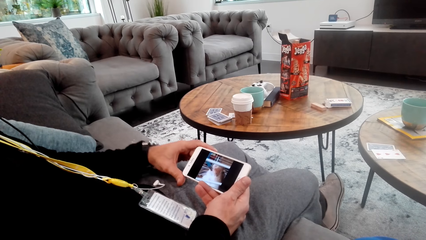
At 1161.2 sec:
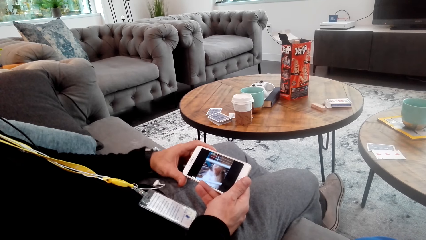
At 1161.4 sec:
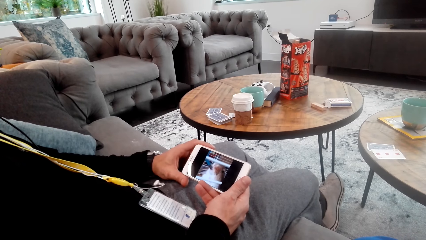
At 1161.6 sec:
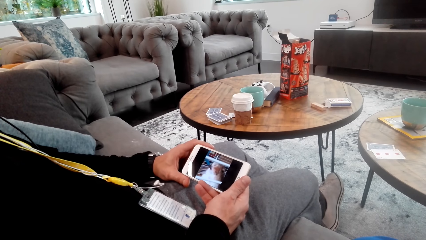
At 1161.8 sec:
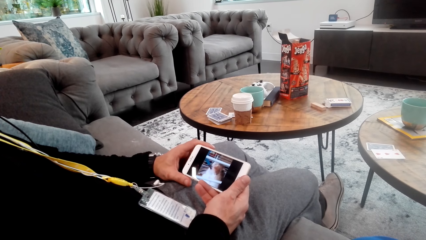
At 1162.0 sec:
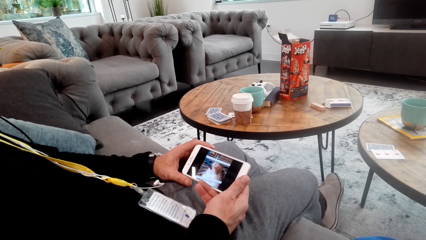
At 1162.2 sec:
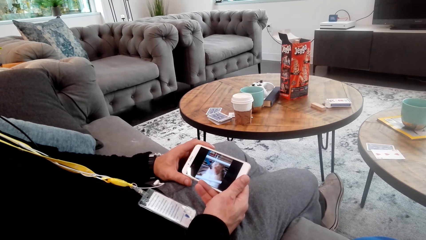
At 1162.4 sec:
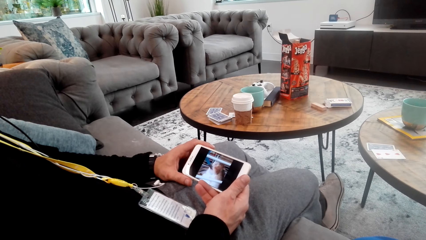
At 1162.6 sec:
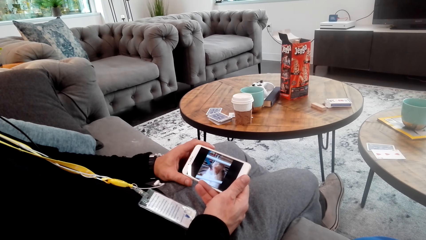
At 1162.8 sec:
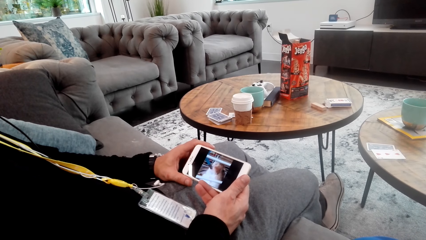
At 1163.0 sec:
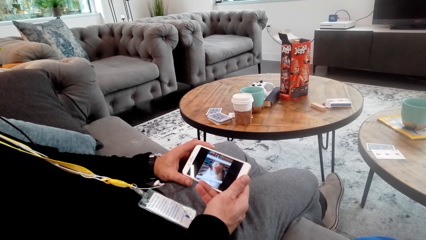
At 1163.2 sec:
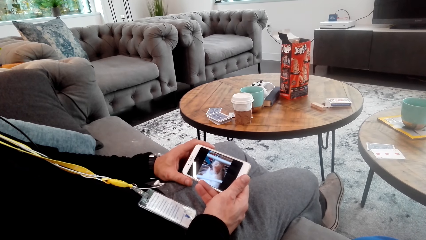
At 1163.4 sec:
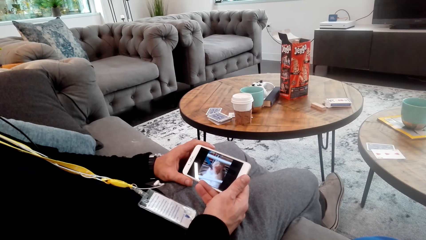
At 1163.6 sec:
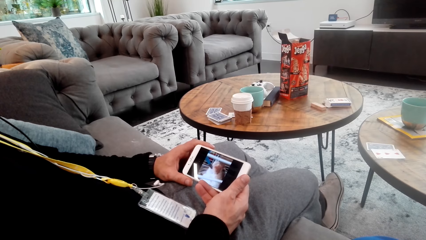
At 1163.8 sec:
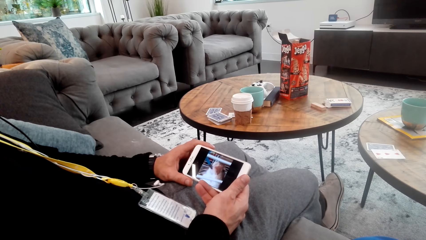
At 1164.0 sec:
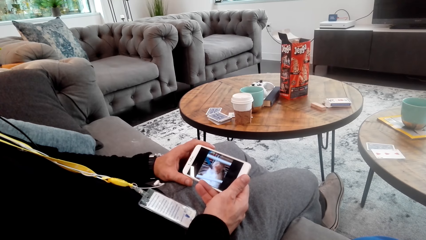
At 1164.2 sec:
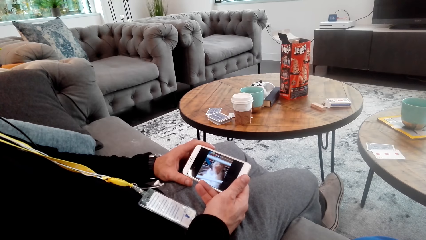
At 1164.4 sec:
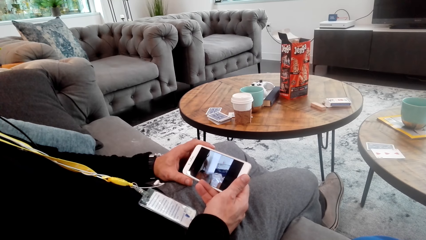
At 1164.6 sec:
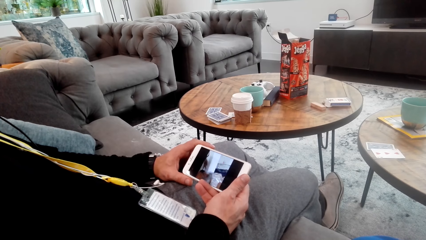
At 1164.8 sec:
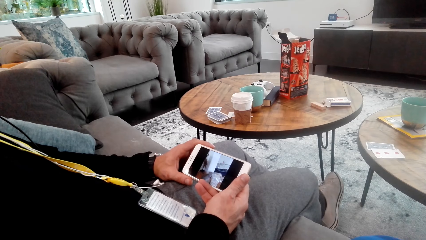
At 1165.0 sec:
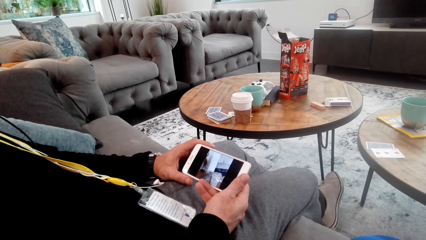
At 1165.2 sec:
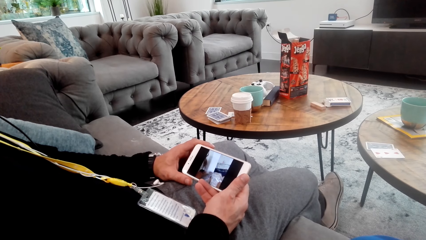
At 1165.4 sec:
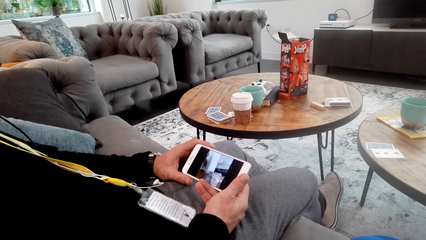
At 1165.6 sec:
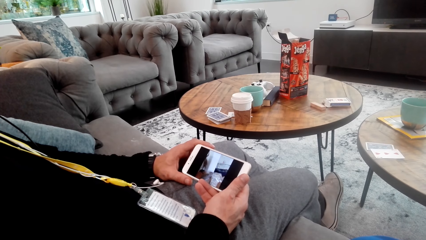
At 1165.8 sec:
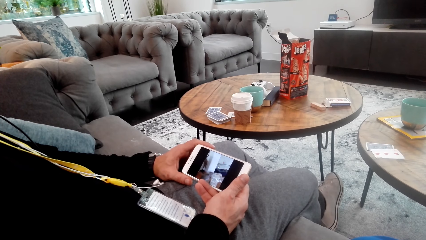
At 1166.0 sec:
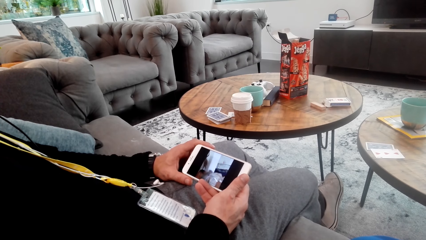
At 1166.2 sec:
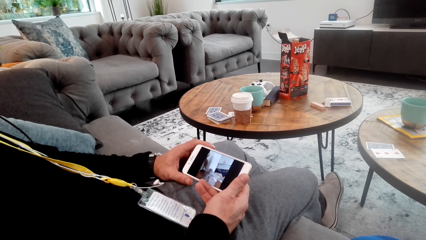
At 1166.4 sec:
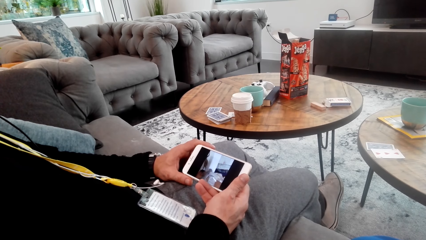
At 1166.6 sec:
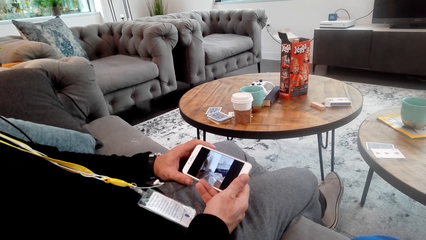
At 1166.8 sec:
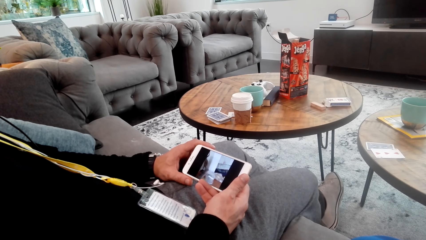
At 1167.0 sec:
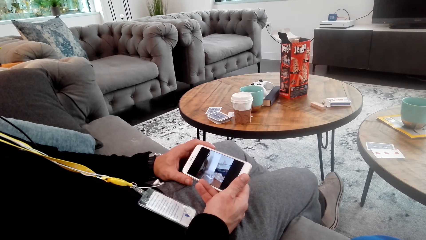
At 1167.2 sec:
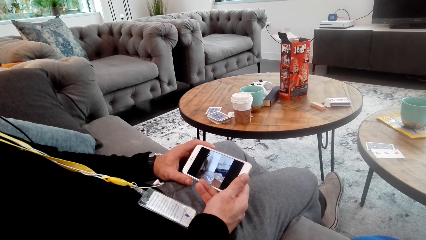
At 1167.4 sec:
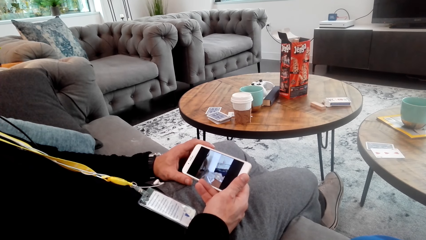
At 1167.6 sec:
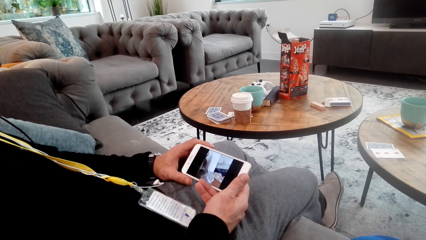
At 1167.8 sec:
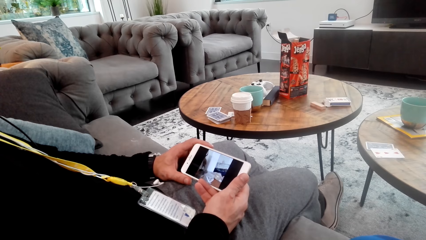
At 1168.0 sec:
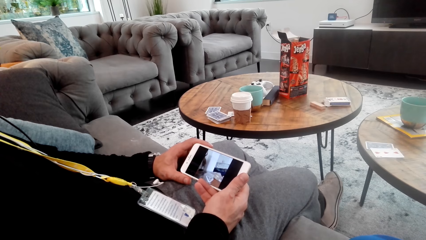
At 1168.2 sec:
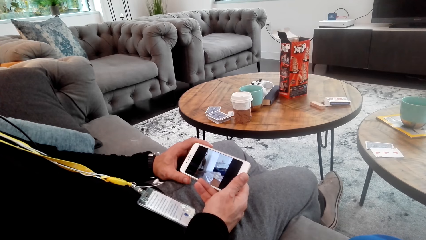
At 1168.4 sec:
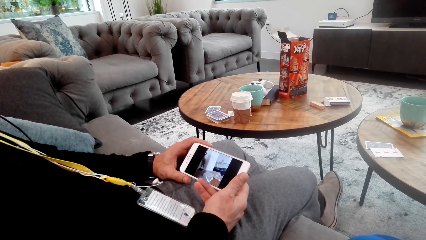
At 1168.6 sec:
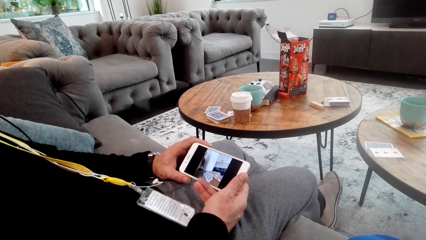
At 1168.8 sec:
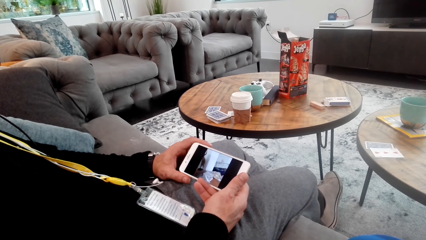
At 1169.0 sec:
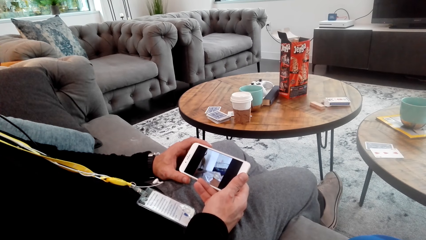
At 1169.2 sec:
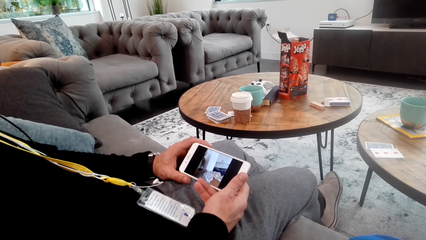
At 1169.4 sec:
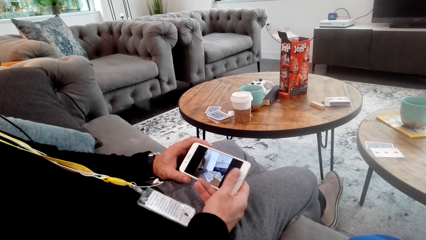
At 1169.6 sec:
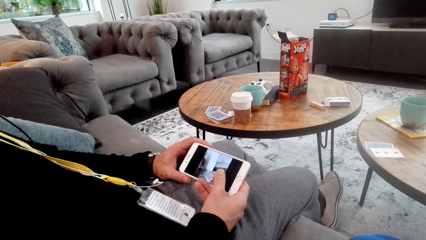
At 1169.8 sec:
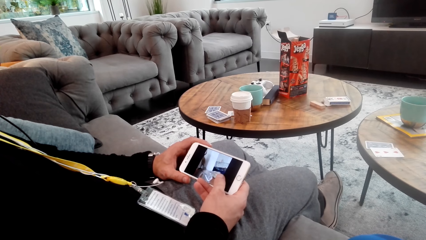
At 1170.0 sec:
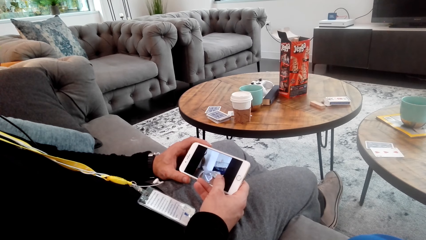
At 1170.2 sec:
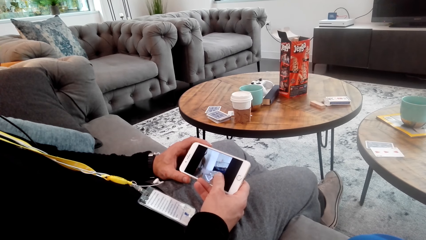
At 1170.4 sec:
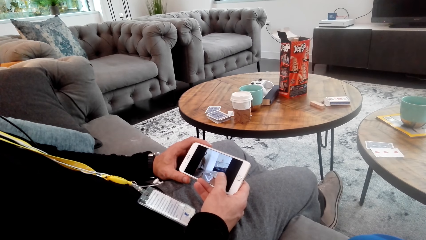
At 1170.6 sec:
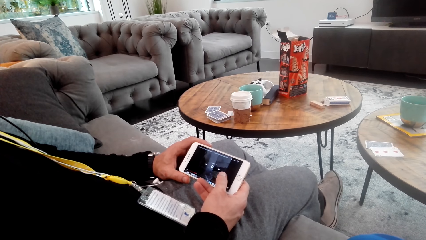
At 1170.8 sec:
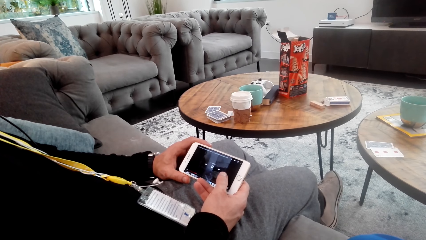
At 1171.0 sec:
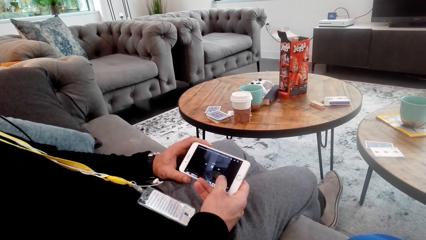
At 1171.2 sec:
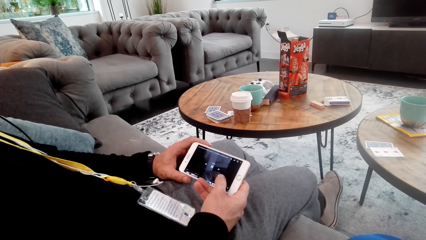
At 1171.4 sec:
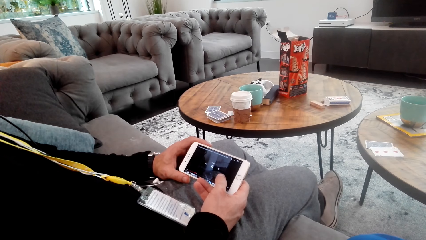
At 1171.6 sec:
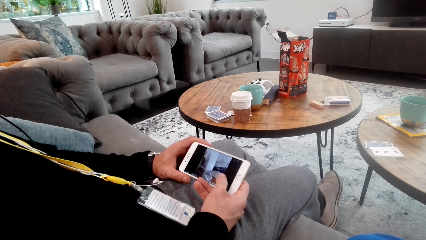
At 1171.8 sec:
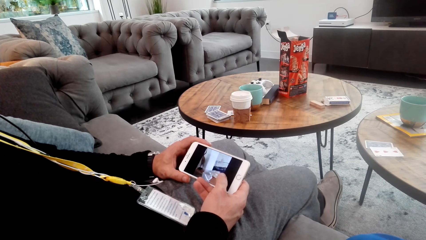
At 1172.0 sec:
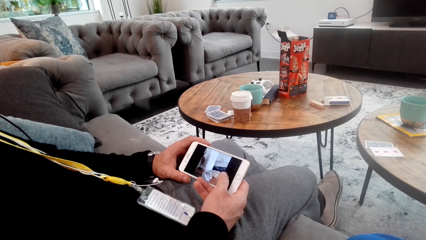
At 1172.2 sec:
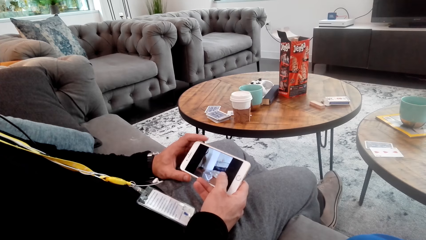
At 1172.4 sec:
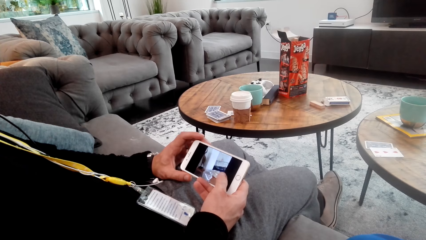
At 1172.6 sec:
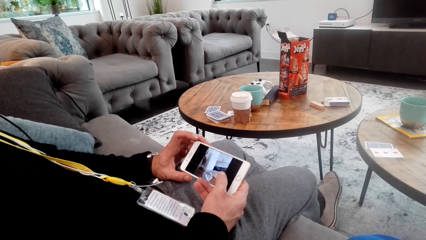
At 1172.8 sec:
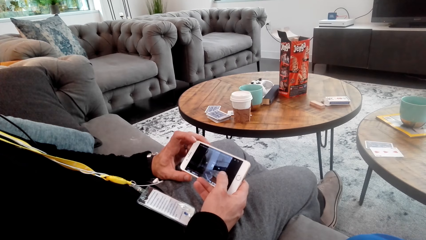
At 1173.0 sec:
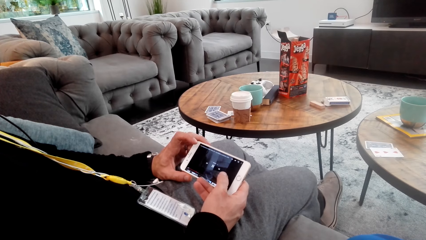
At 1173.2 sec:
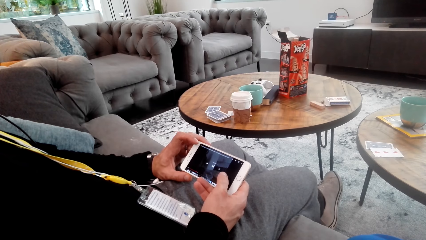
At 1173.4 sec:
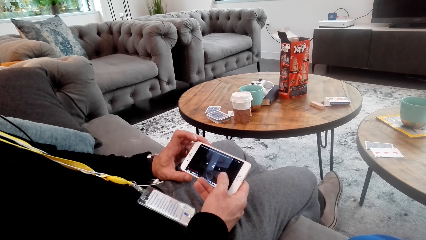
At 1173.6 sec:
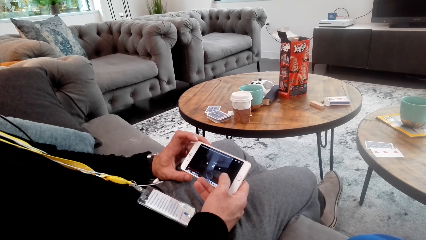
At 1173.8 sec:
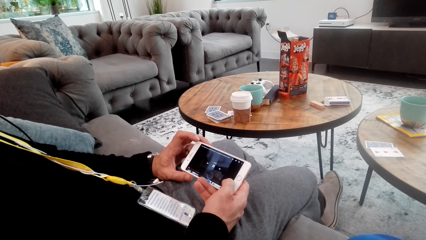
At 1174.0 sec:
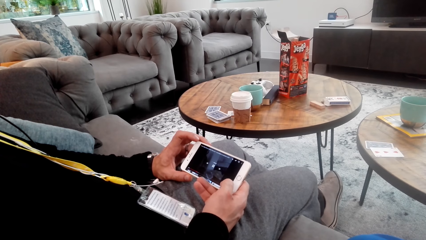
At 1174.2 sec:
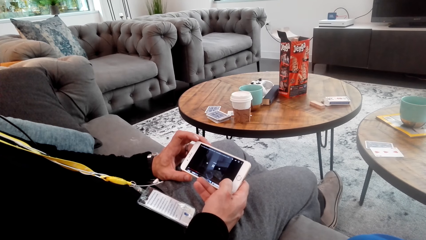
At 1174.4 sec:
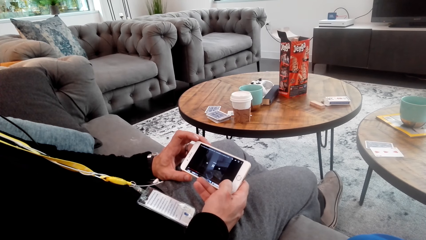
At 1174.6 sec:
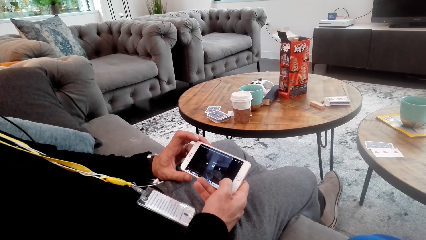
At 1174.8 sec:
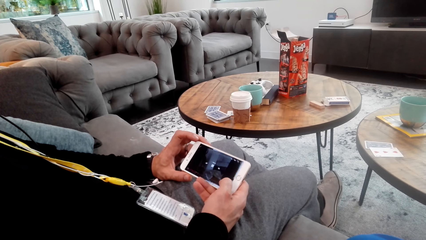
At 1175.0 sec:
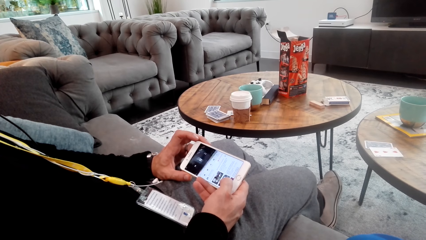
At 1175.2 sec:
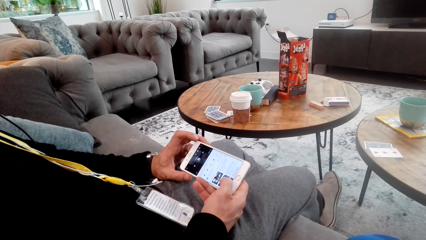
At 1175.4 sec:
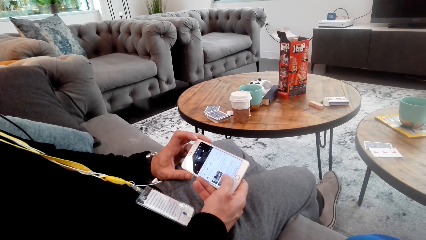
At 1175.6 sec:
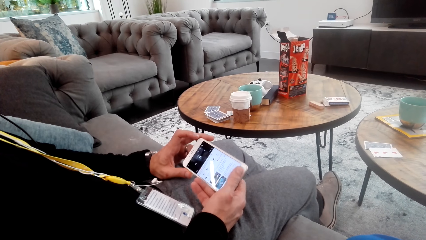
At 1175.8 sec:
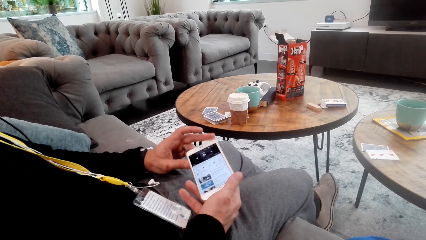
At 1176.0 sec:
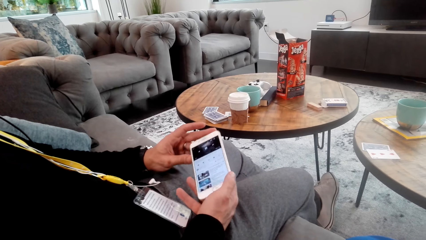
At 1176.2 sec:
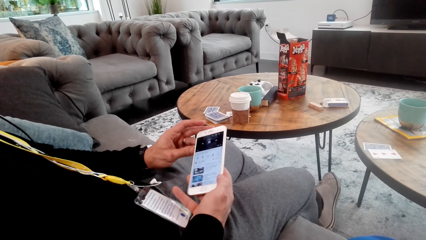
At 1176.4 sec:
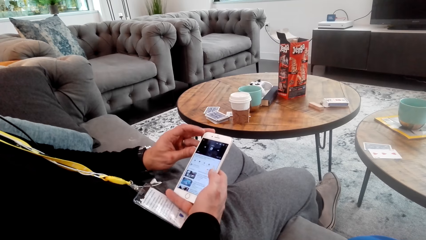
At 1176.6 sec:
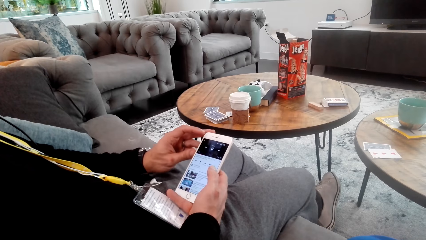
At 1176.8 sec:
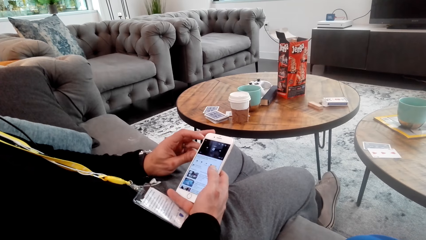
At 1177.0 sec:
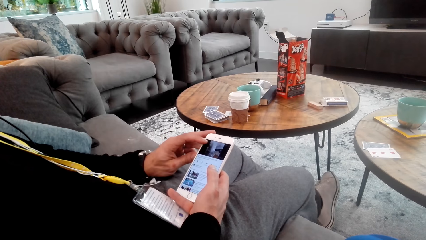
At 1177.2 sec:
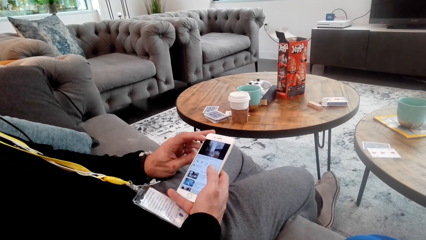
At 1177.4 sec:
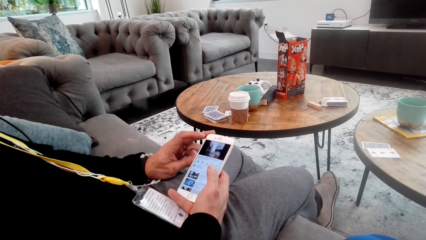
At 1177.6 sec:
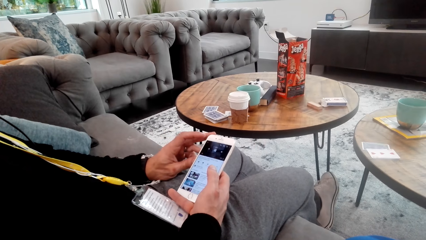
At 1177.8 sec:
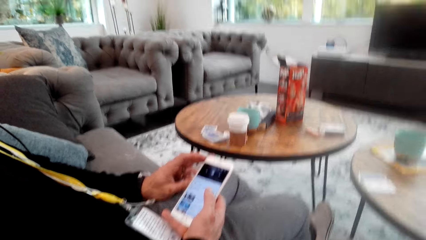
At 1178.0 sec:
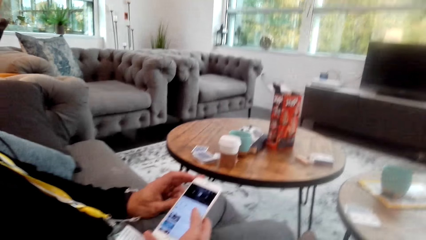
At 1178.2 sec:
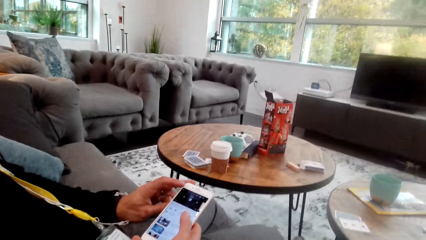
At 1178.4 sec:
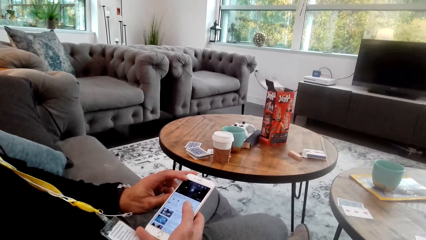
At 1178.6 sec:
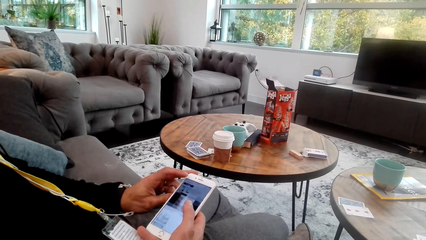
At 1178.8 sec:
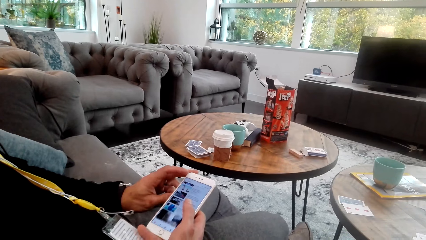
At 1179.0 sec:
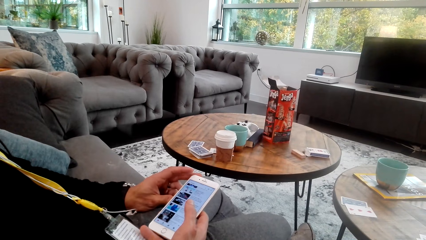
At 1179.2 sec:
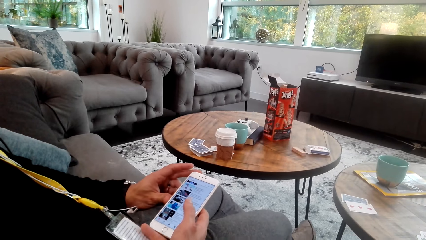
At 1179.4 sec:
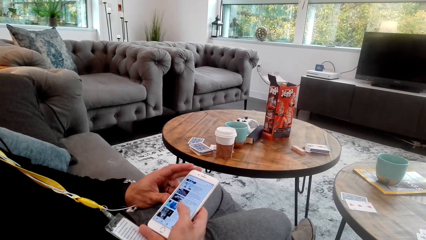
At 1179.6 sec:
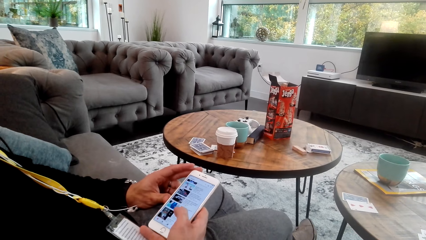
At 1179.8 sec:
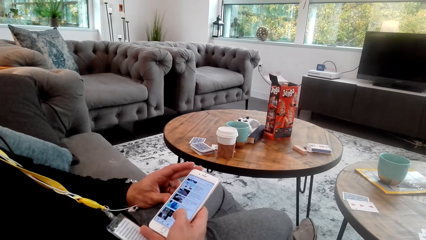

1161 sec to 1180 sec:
A man touches his phone and stares at his phone. The man uses his phone. The man tilts the phone and scrolls on the phone.
